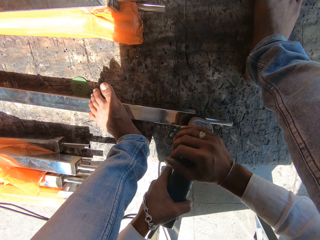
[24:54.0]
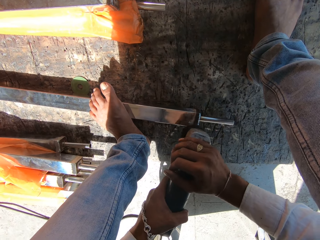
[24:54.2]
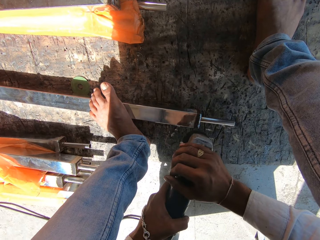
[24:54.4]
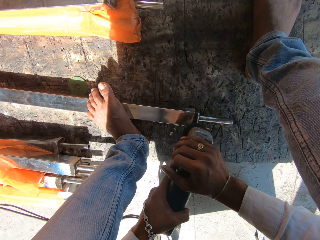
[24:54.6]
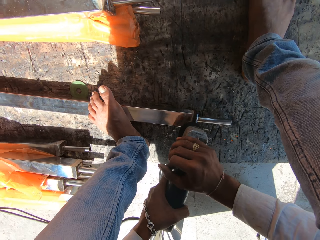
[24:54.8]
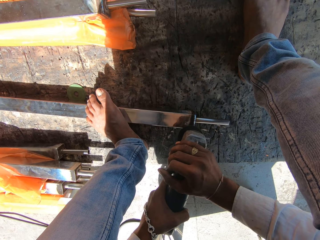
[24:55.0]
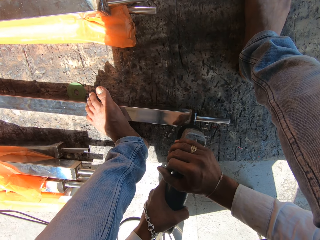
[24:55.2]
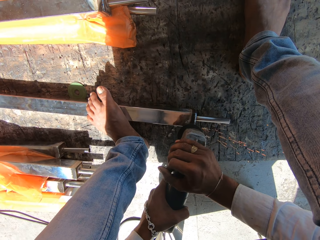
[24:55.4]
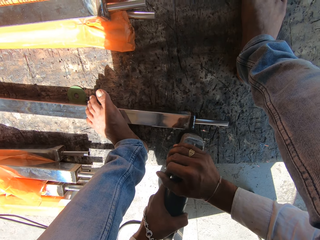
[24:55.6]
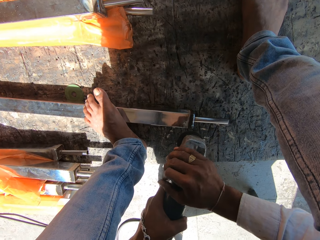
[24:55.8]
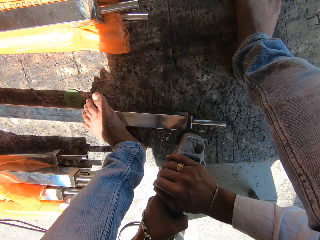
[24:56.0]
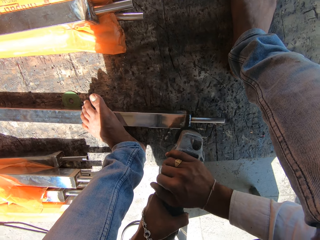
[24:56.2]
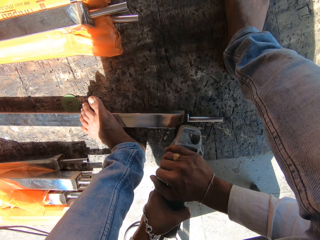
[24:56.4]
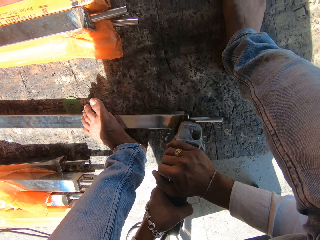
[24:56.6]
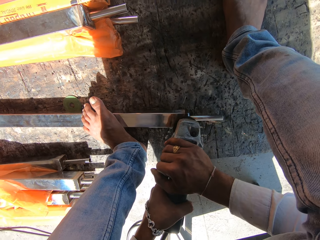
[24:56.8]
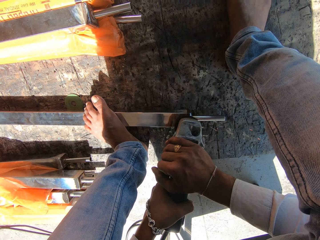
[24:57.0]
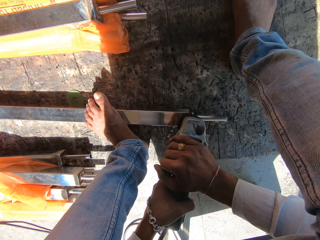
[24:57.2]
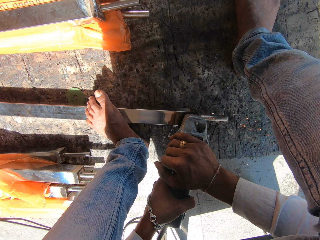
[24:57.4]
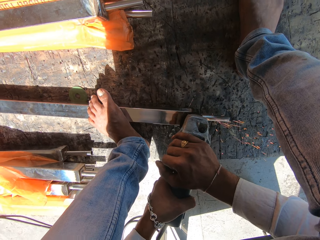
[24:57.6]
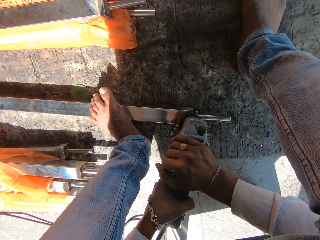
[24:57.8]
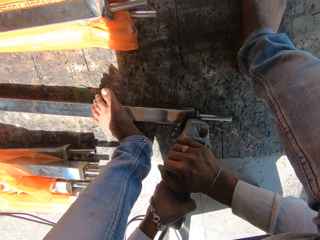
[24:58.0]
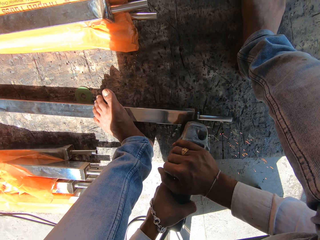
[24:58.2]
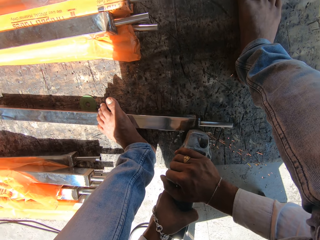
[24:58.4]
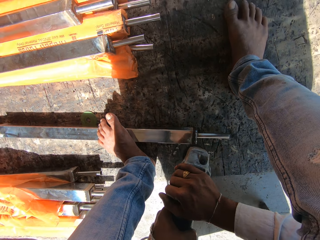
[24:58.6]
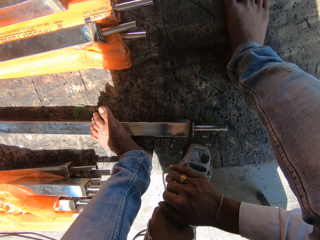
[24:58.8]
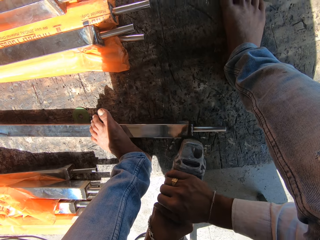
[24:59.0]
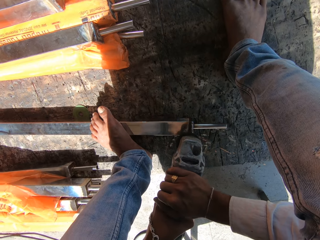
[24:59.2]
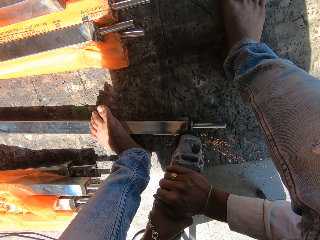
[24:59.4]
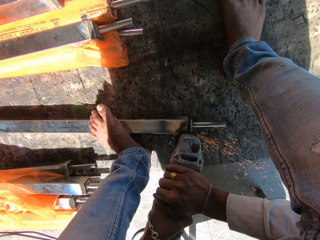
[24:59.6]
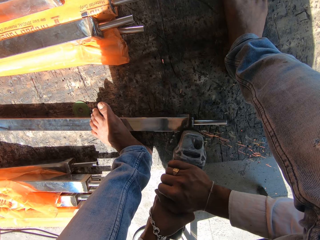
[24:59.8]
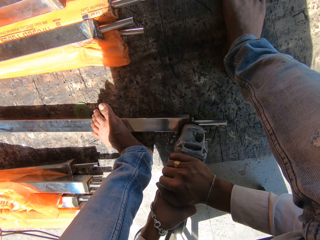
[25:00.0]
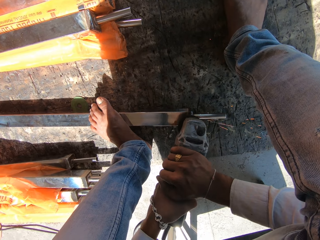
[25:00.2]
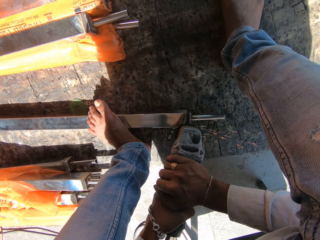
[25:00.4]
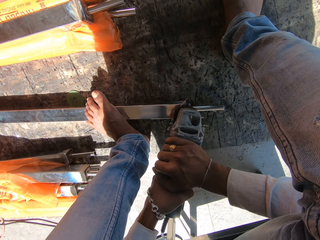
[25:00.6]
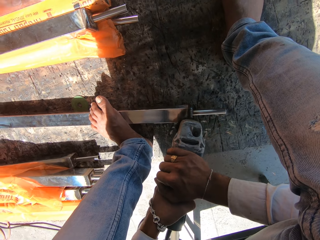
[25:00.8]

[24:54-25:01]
The camera wearer polishes the aluminum rail with the angle grinder in both hands.

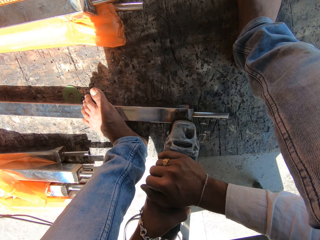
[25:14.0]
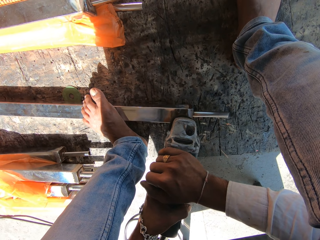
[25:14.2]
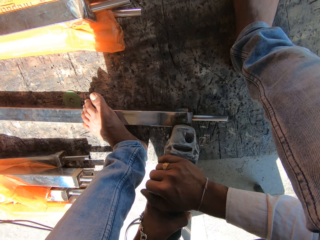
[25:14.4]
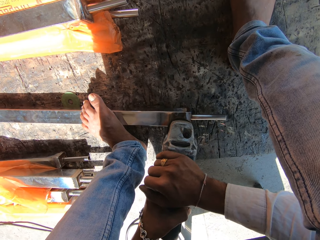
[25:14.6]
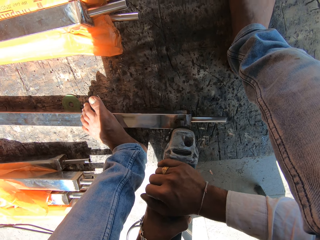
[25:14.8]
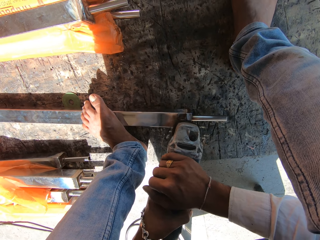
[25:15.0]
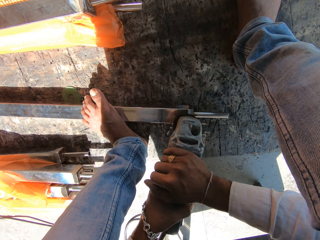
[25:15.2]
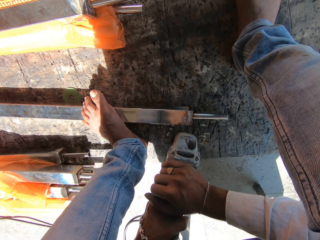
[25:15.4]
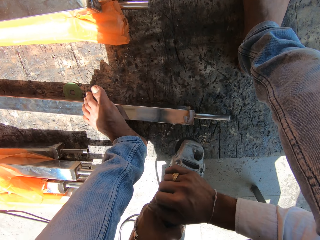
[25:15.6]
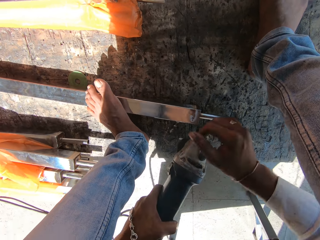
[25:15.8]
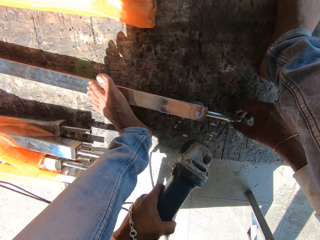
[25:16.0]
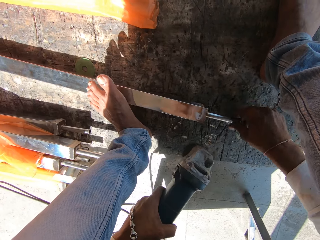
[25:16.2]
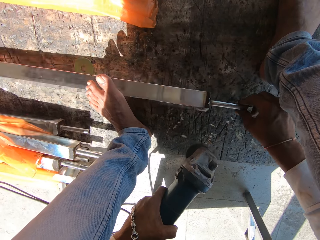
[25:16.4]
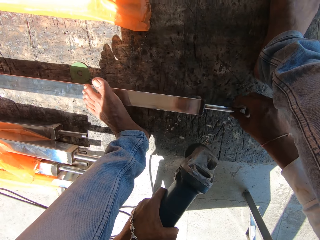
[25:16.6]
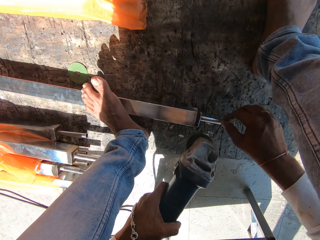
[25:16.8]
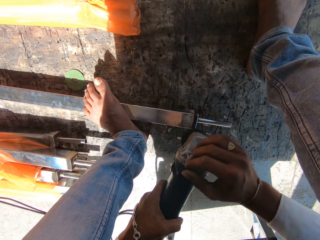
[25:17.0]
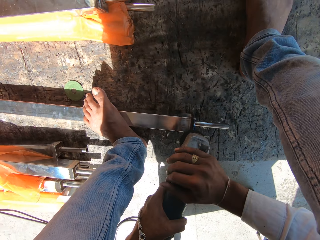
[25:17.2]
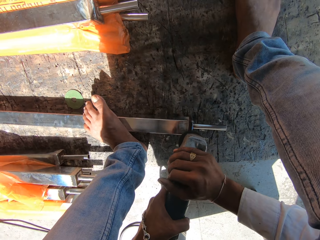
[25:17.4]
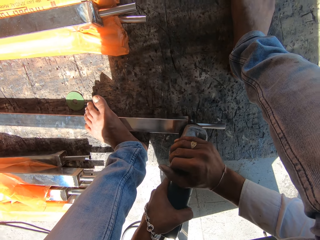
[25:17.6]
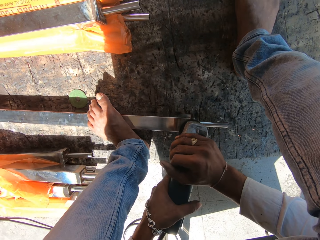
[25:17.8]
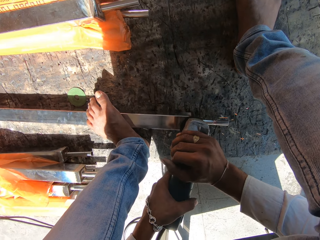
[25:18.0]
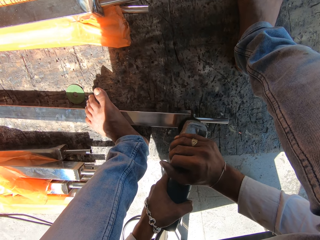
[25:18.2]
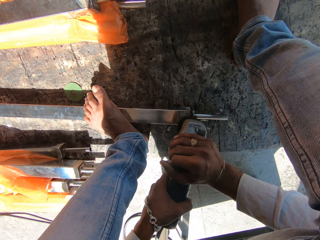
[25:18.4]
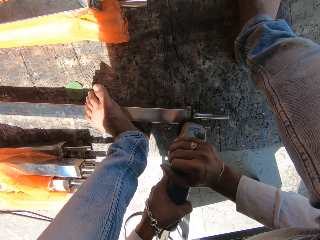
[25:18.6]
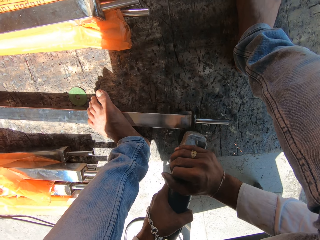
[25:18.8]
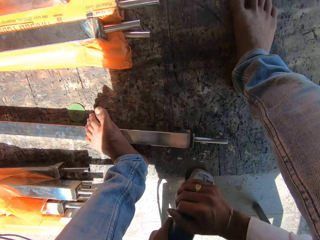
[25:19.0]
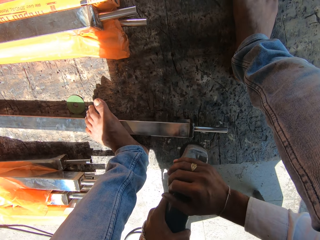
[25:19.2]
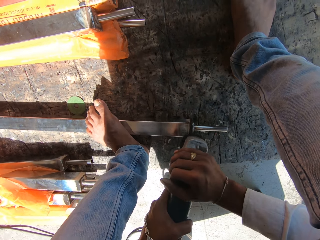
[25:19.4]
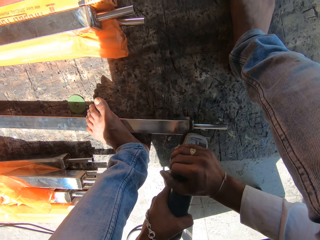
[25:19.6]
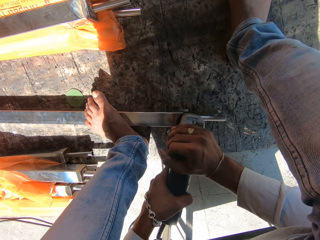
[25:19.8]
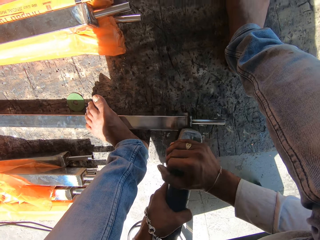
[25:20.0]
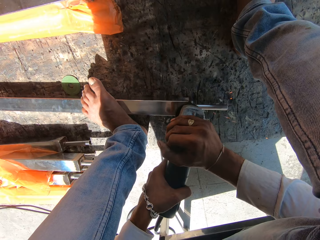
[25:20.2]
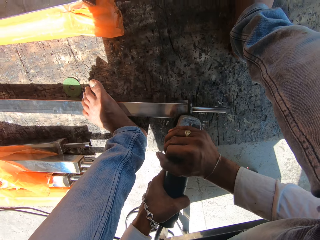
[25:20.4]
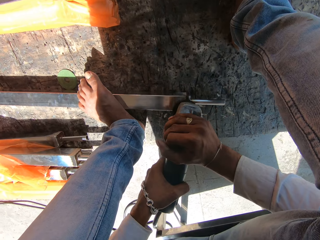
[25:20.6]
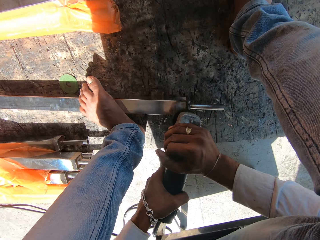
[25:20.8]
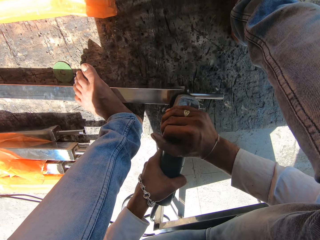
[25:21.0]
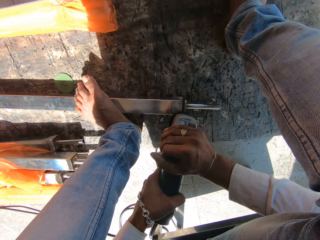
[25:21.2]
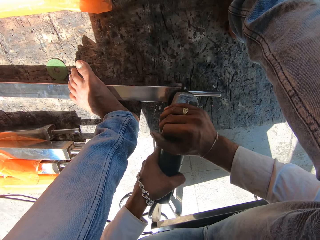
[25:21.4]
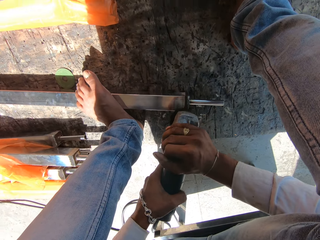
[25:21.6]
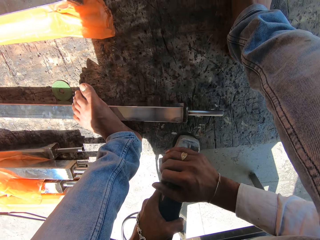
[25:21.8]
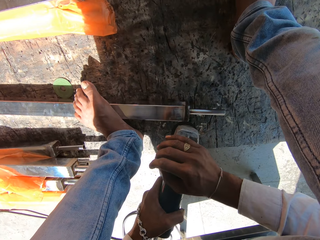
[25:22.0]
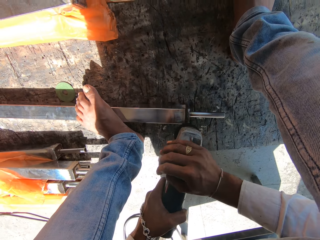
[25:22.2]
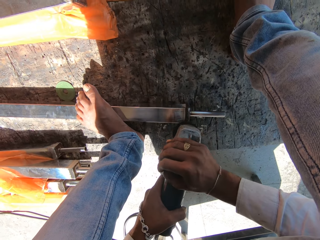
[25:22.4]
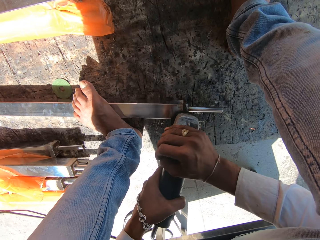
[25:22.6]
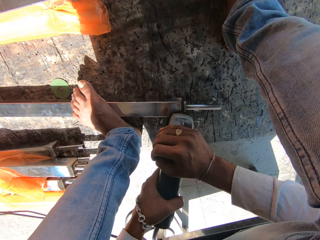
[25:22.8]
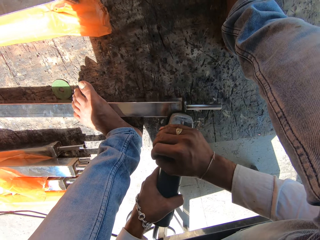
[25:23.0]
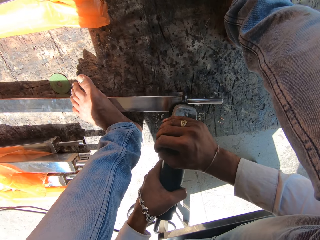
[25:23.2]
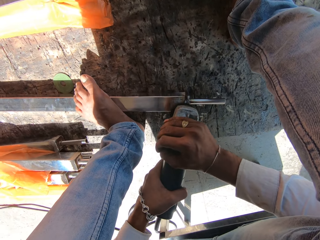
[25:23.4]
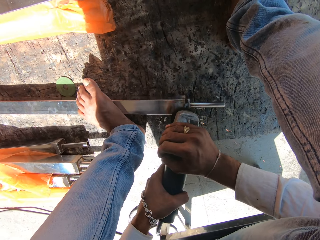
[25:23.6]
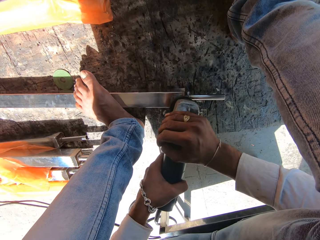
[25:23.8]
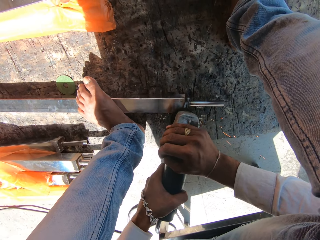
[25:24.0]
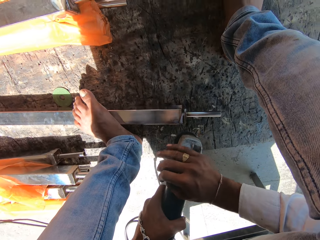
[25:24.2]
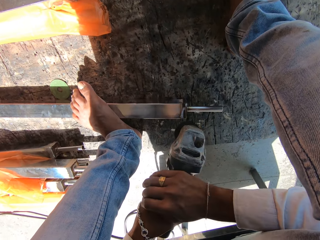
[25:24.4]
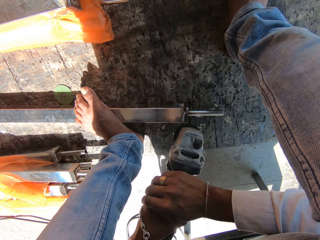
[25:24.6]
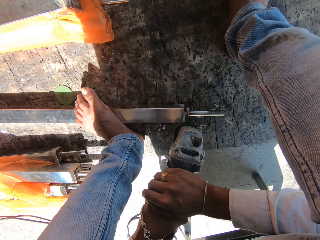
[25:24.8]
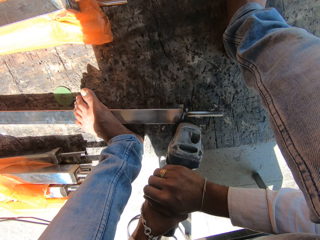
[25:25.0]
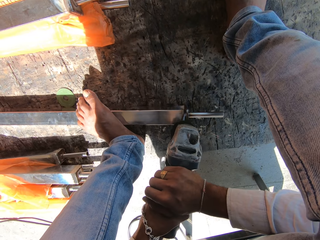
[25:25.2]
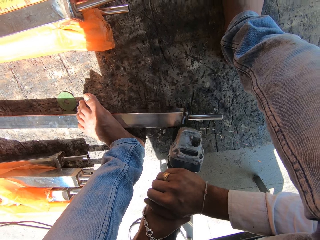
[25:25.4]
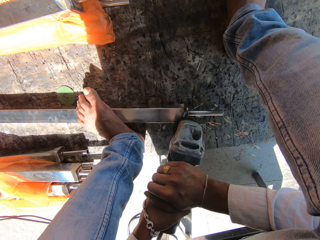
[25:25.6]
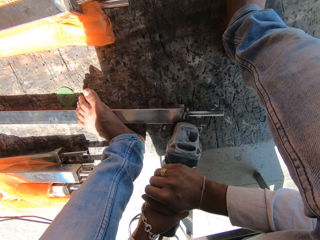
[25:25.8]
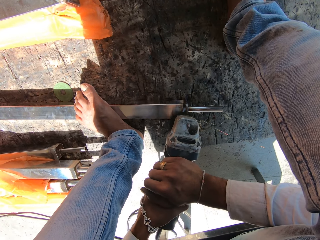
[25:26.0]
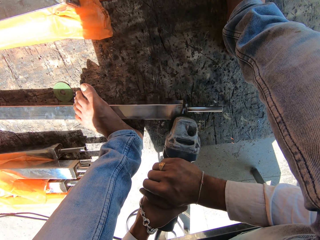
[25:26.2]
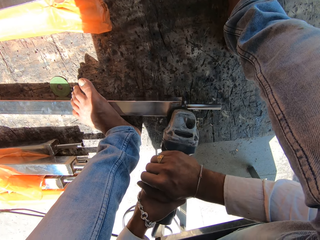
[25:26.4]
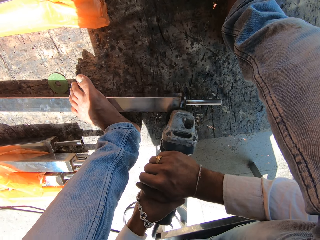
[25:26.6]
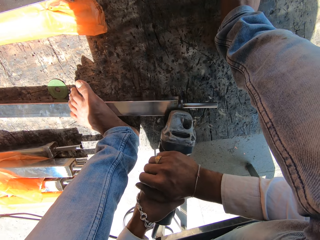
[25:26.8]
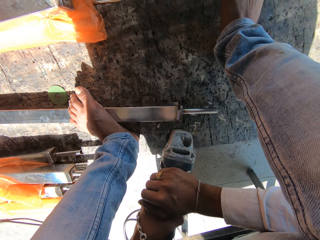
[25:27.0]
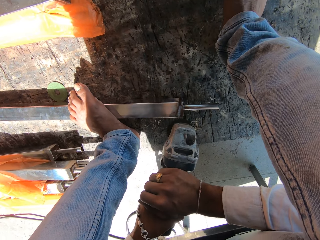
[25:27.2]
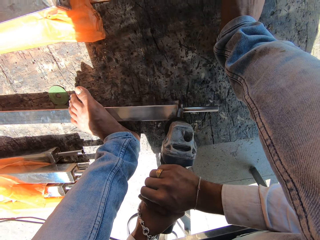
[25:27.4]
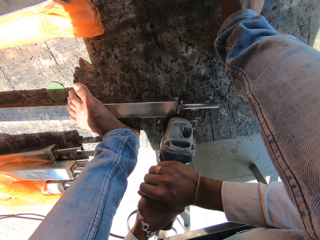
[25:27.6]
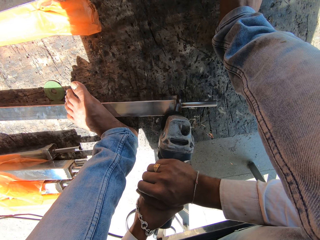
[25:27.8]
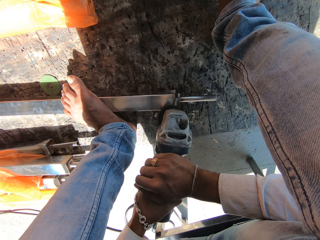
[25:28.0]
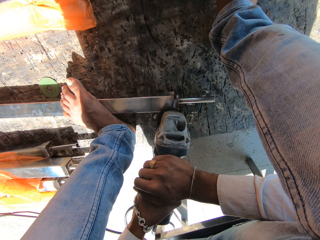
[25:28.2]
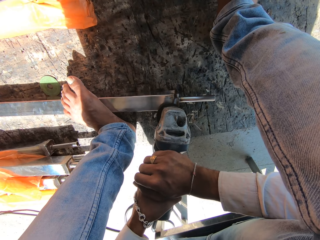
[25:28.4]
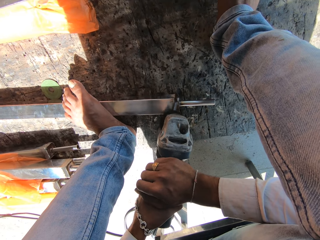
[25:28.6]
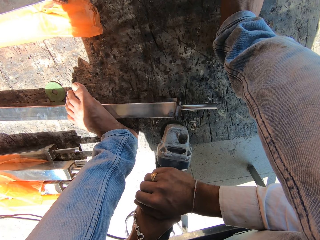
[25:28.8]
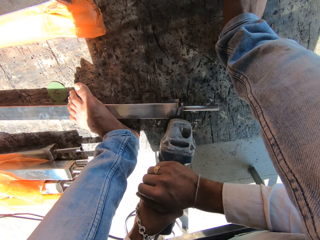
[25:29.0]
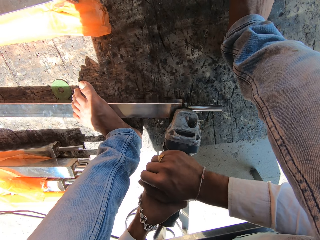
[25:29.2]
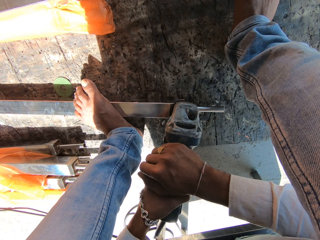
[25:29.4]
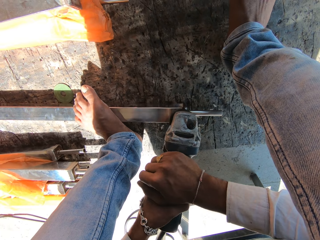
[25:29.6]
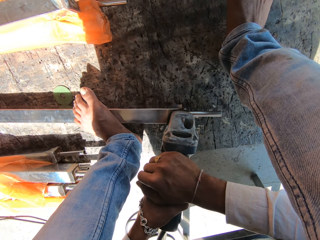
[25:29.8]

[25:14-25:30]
The camera wearer turns the aluminum rail on the ground with his right hand. He polishes the aluminum rail with the angle grinder in both hands.
